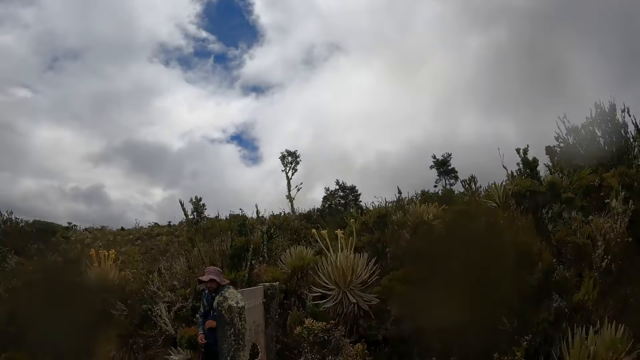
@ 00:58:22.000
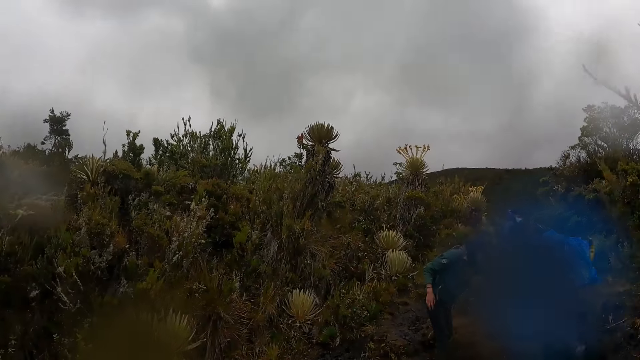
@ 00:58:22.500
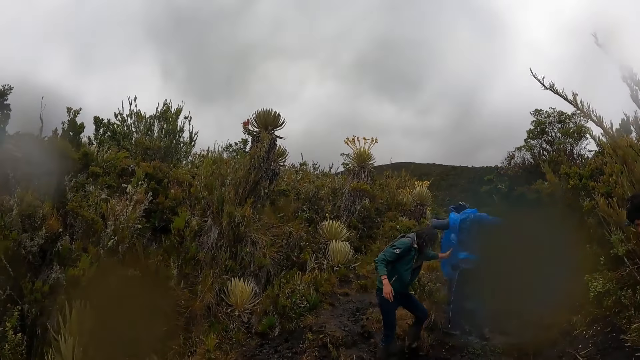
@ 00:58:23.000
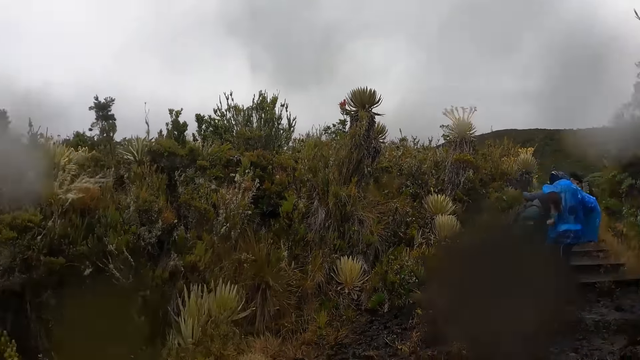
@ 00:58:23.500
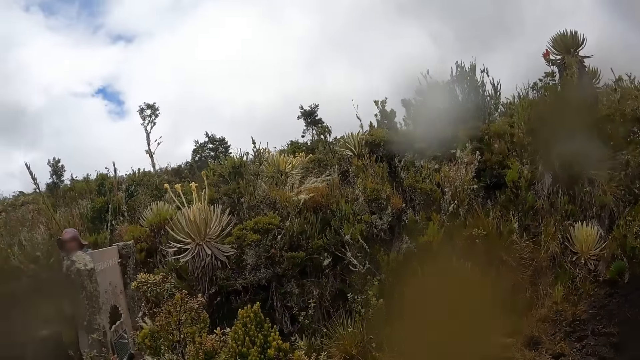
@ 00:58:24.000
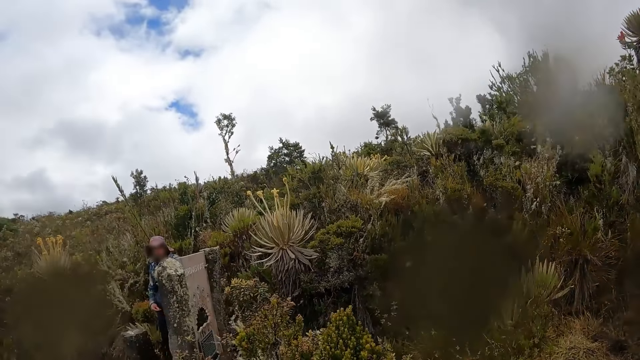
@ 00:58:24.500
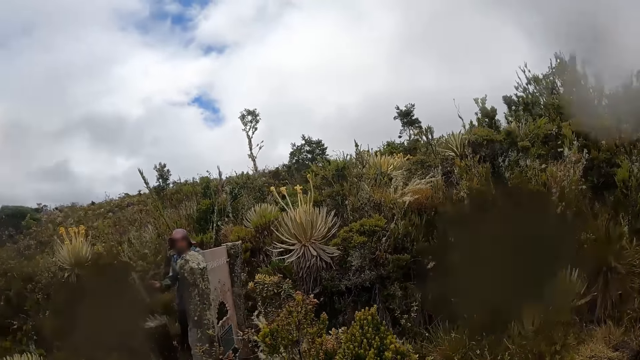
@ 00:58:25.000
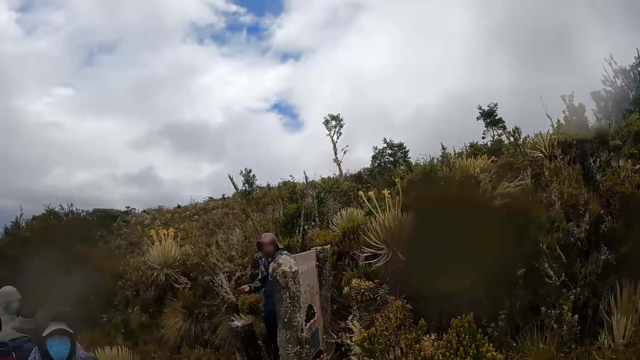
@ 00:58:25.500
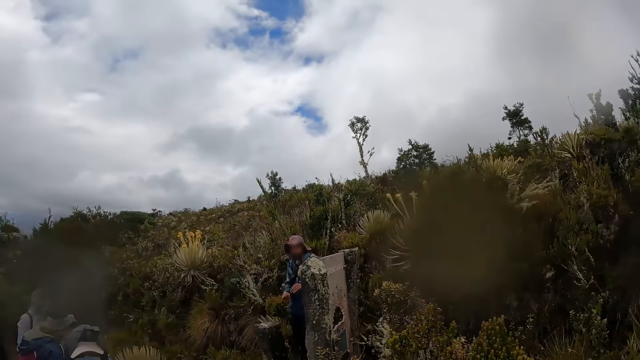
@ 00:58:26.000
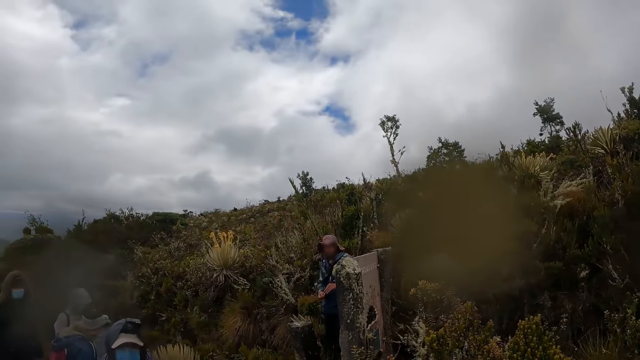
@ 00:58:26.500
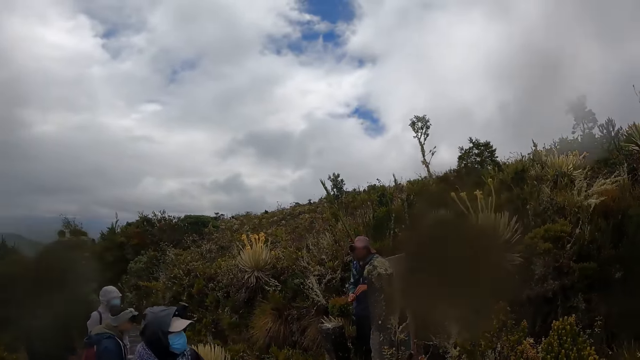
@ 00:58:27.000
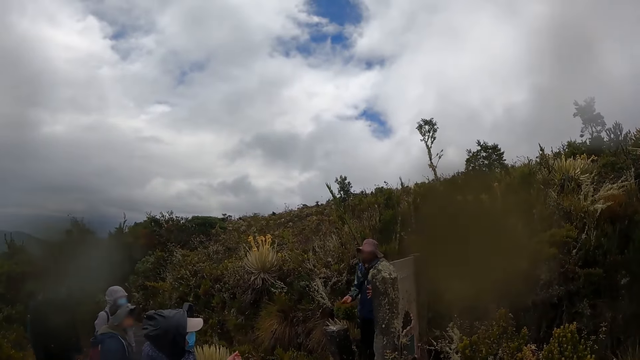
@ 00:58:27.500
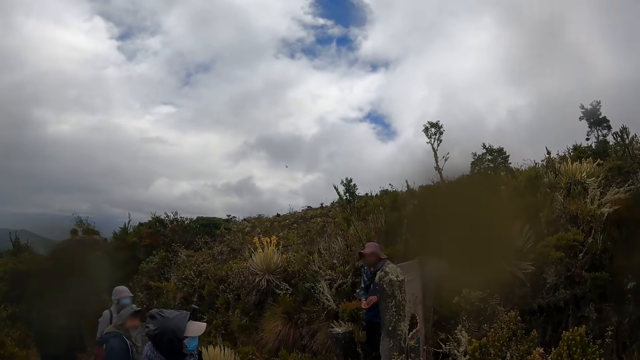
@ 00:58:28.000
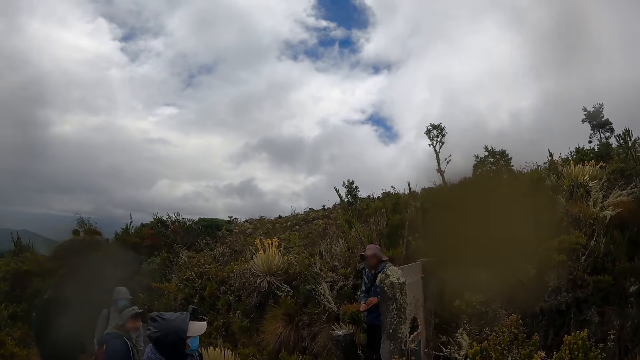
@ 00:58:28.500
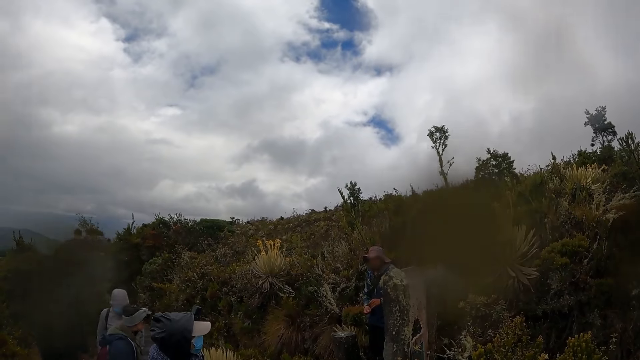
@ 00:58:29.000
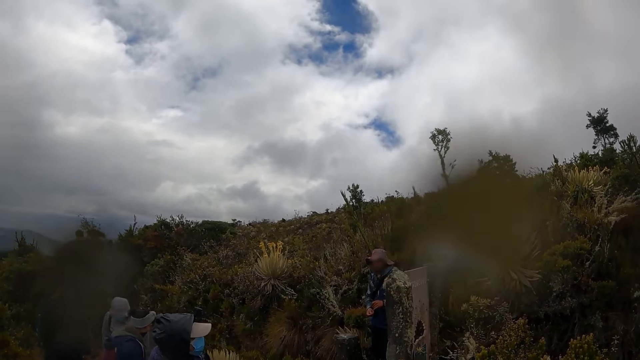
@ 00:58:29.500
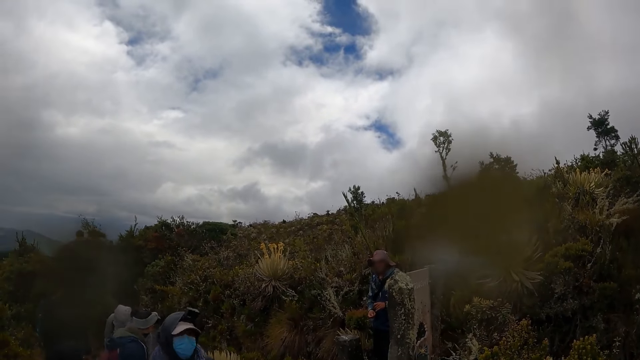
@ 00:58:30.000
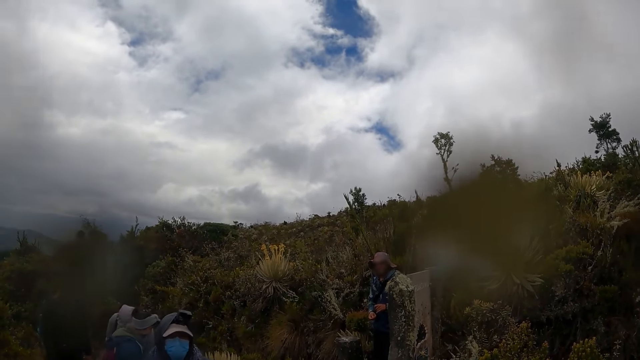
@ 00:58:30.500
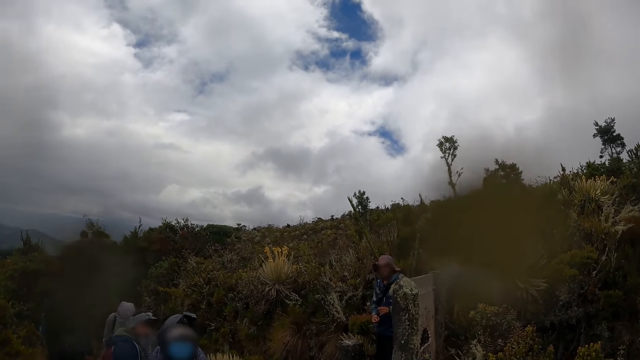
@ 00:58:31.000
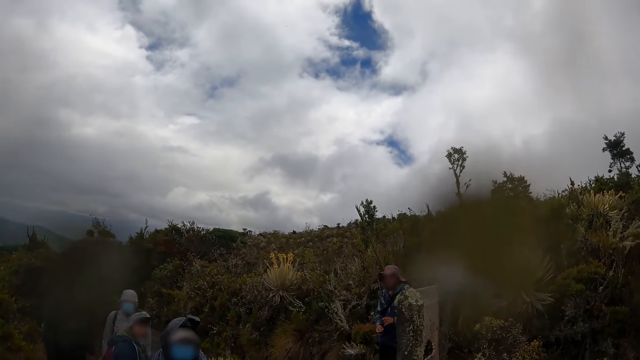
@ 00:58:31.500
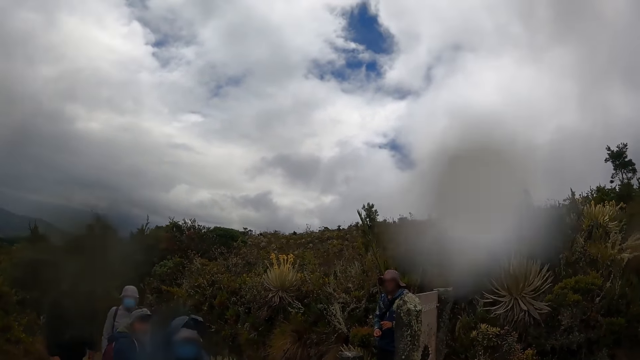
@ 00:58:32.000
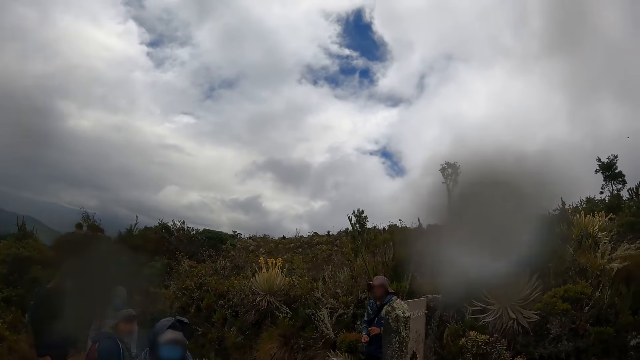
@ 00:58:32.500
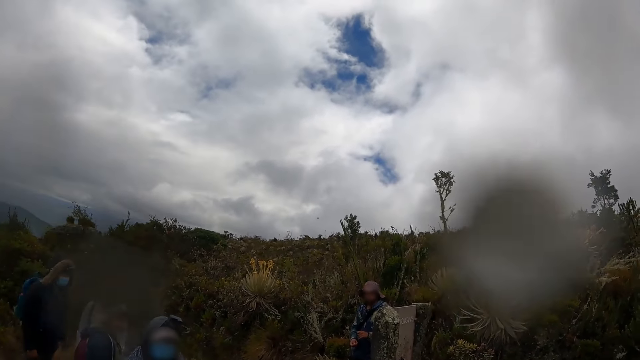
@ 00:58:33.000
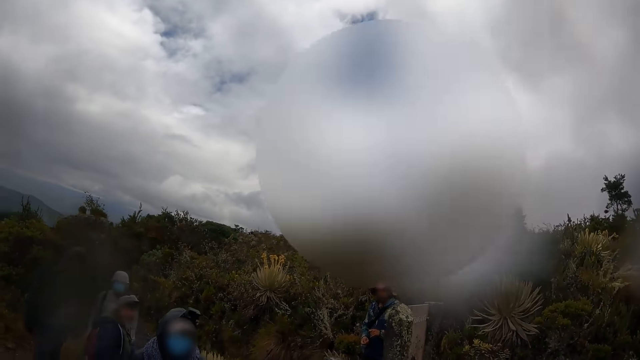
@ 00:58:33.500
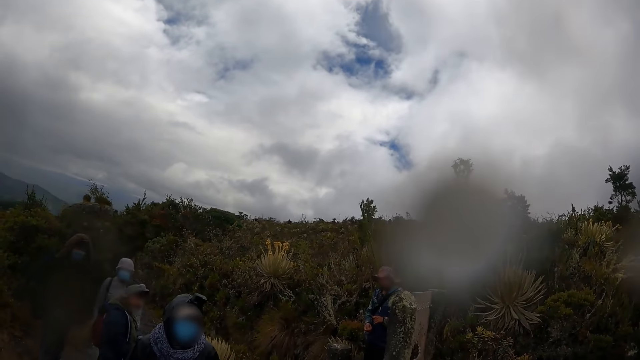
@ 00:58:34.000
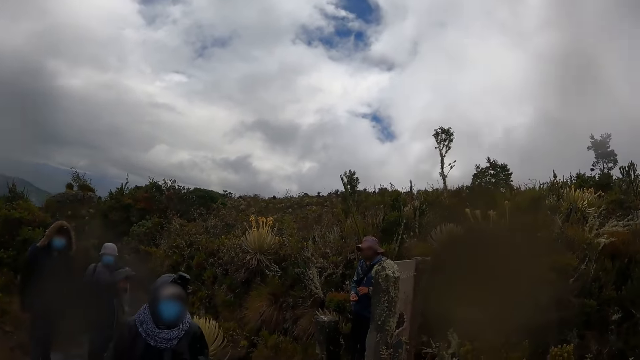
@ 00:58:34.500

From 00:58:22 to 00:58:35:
The man interacts with the group of people and the camera wearer on the hill. The man moves his hands. The camera wearer does something.

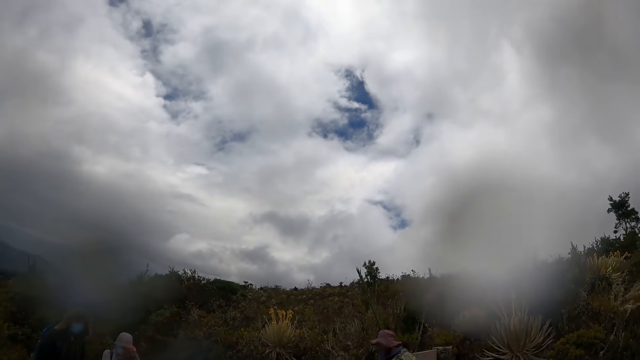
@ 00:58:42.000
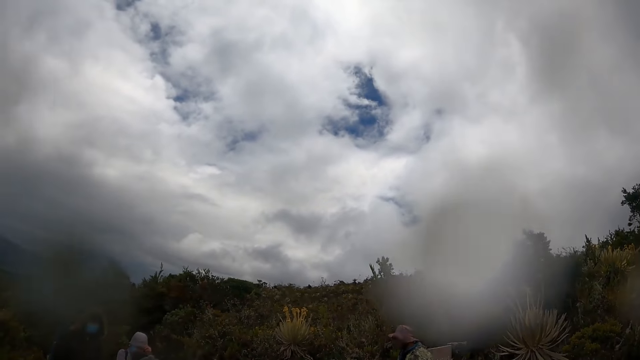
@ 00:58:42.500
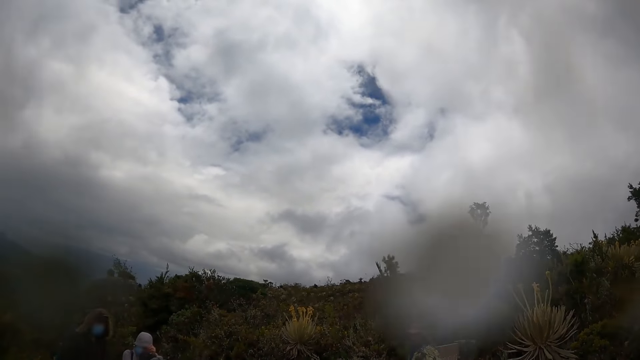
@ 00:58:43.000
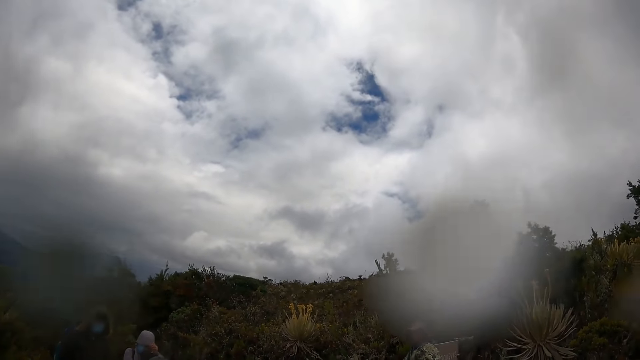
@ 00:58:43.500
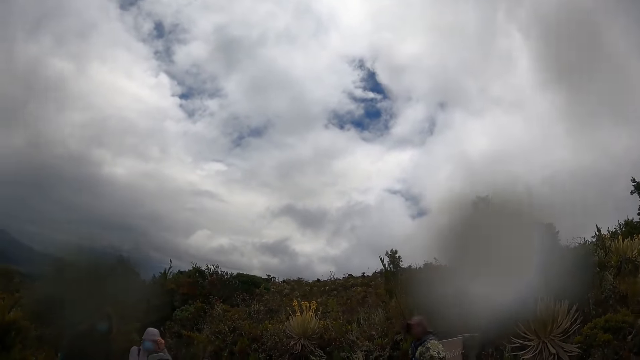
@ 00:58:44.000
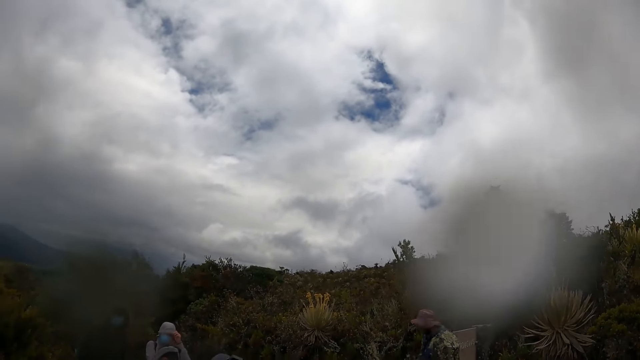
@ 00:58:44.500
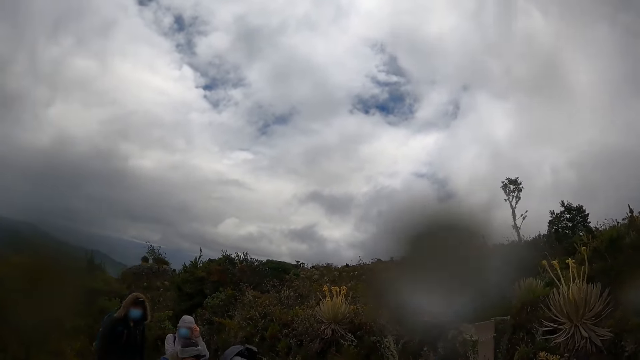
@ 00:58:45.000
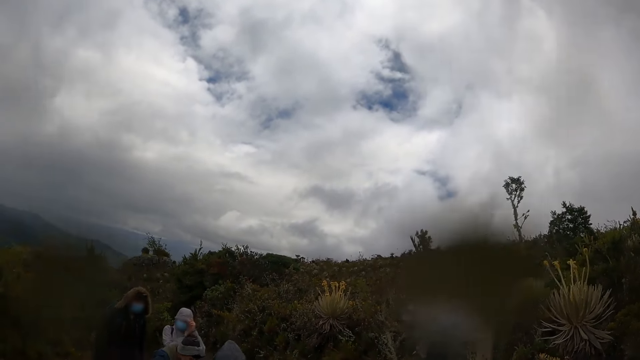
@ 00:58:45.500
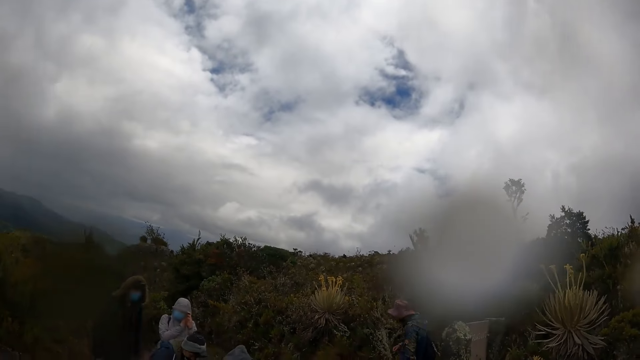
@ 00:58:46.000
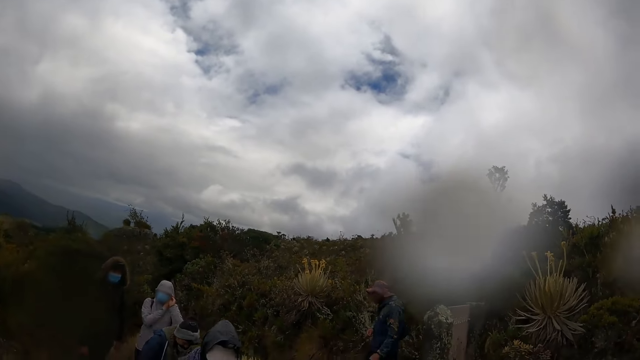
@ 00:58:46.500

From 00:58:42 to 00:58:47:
The woman adjusts a hoodie on her head with both hands.

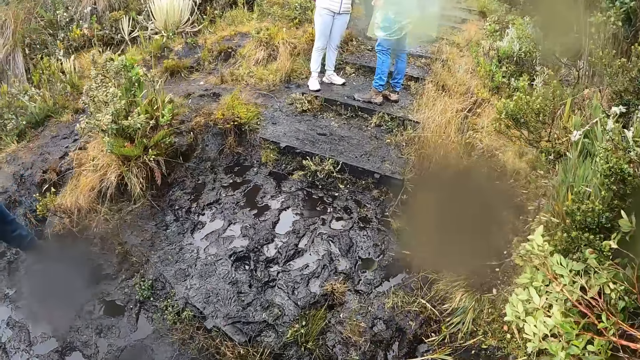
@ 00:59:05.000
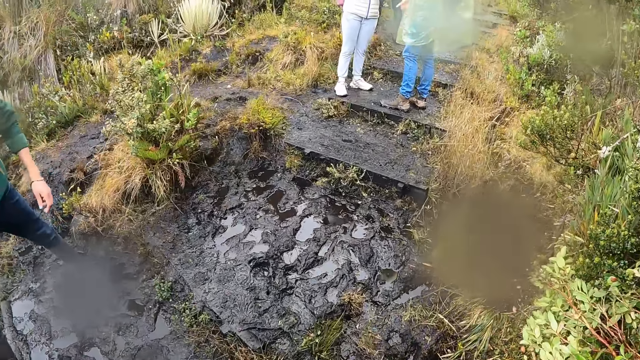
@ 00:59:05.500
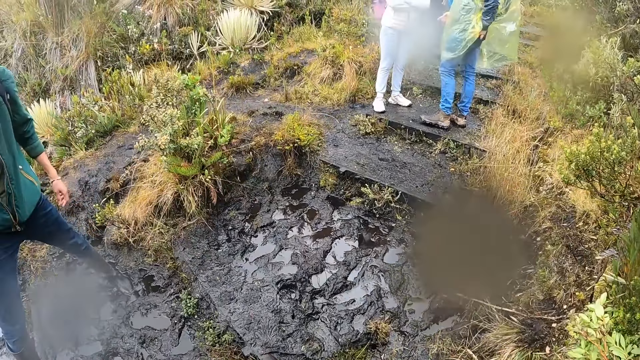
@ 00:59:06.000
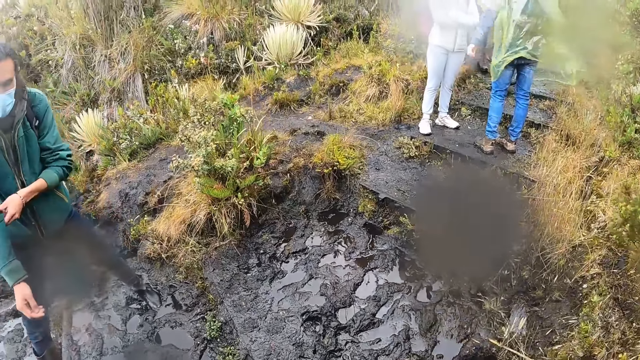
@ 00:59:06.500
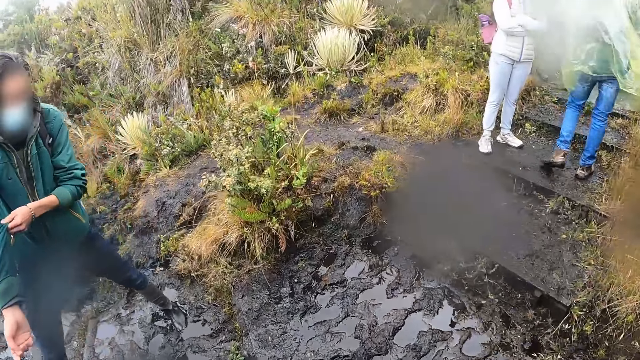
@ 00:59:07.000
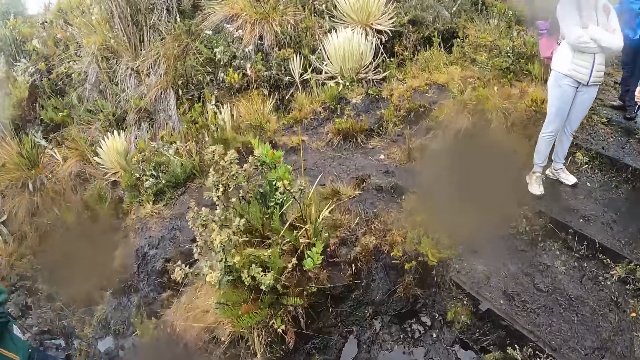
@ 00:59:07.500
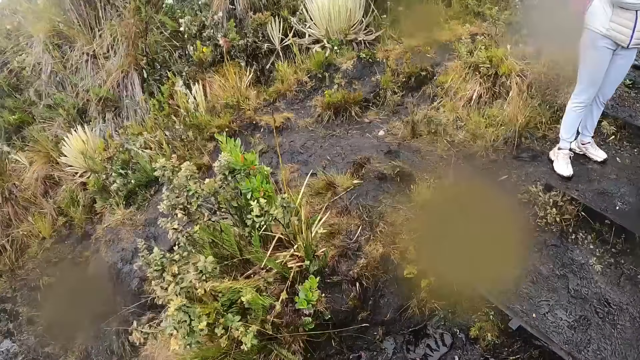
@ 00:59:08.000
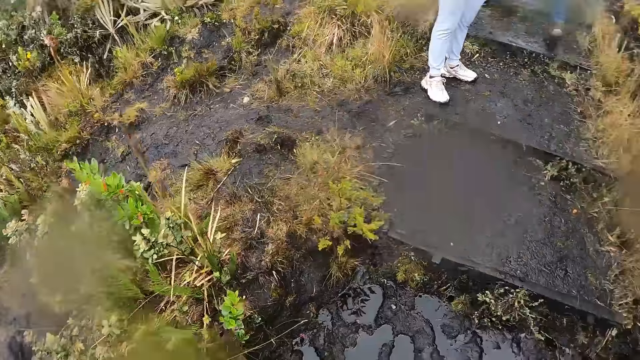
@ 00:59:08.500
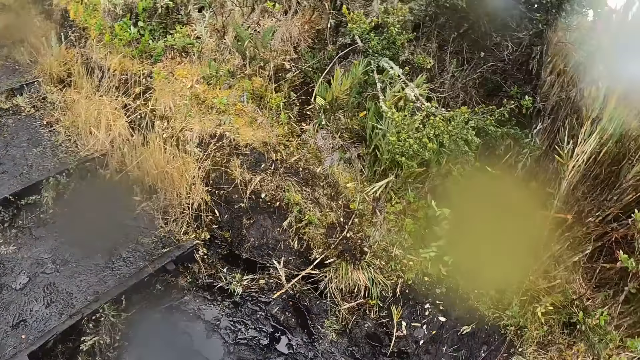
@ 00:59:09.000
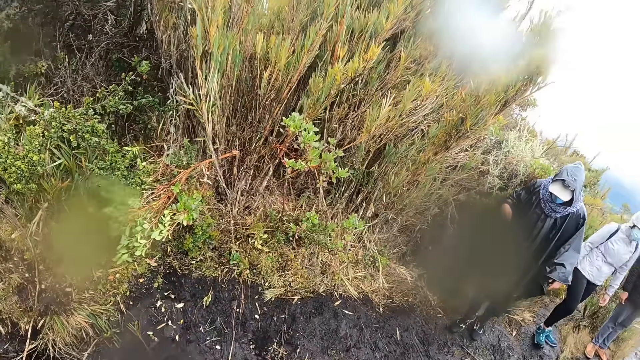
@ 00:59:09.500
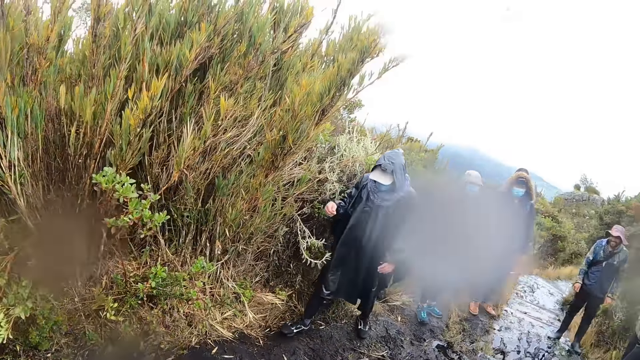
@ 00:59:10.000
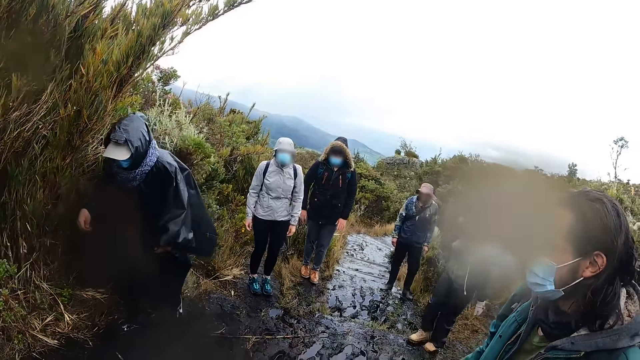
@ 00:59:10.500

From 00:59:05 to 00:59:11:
A man gestures out. The man pulls his right sleeve with his left hand. The camera wearer moves around the field. They look around the field.
